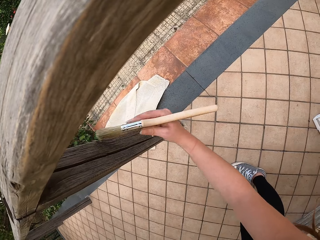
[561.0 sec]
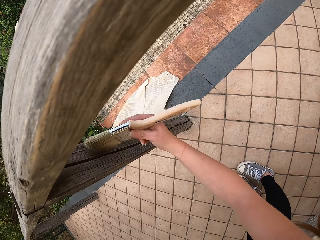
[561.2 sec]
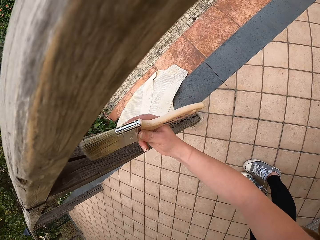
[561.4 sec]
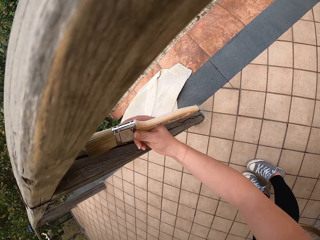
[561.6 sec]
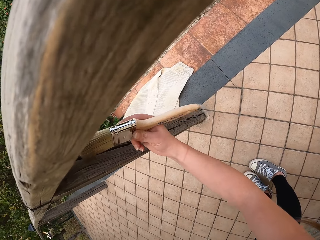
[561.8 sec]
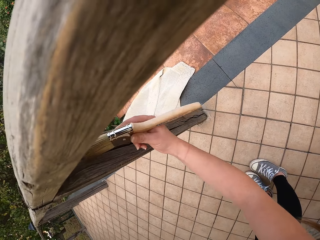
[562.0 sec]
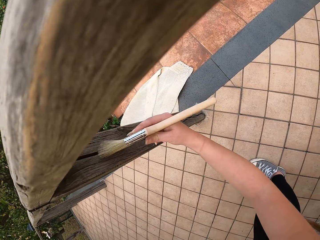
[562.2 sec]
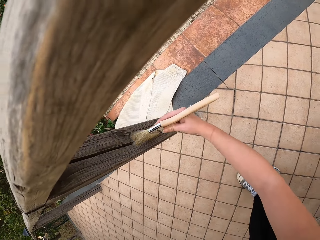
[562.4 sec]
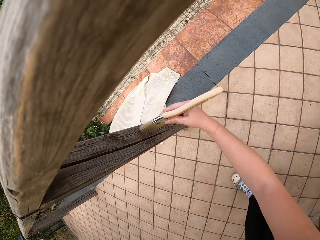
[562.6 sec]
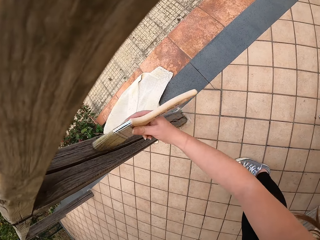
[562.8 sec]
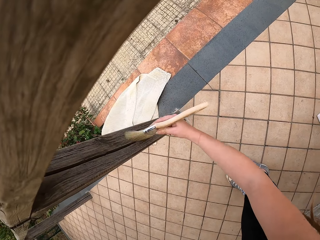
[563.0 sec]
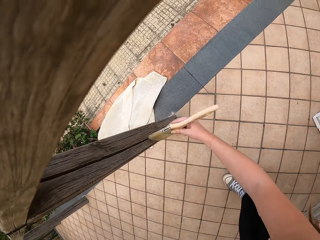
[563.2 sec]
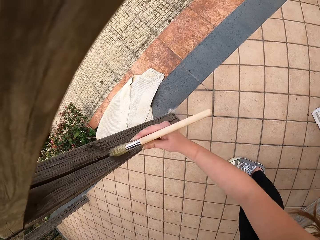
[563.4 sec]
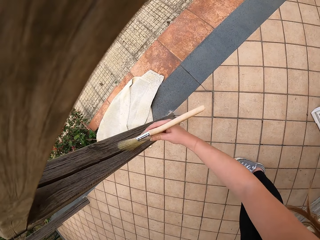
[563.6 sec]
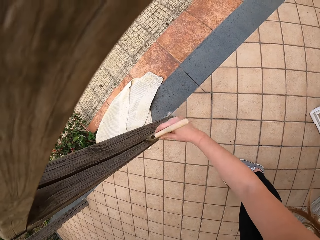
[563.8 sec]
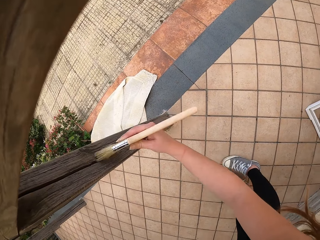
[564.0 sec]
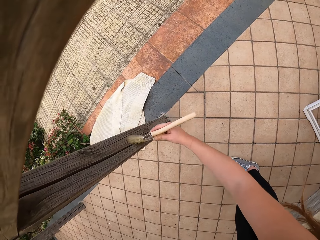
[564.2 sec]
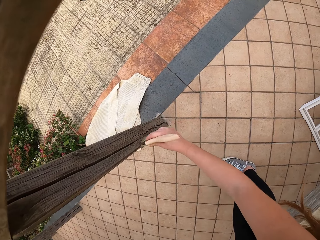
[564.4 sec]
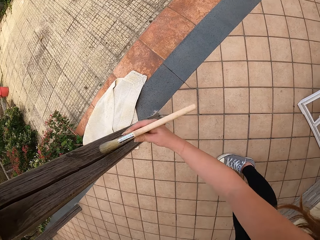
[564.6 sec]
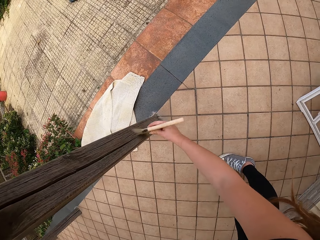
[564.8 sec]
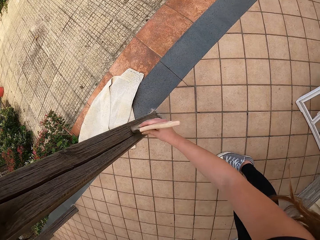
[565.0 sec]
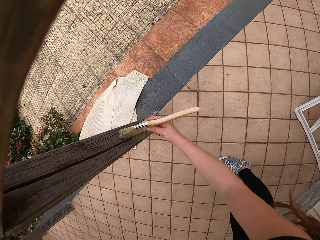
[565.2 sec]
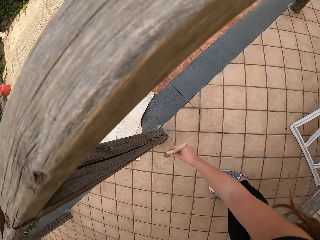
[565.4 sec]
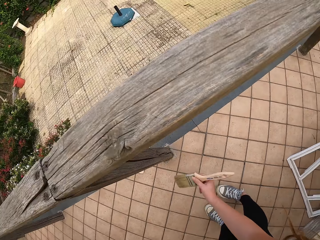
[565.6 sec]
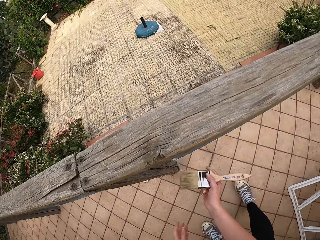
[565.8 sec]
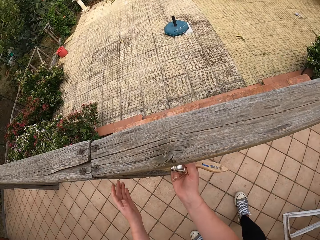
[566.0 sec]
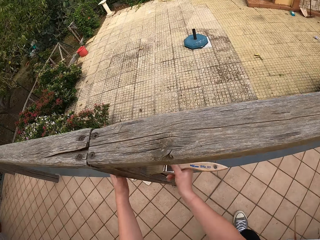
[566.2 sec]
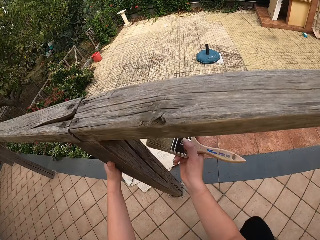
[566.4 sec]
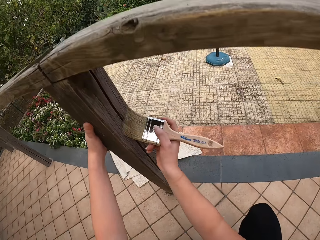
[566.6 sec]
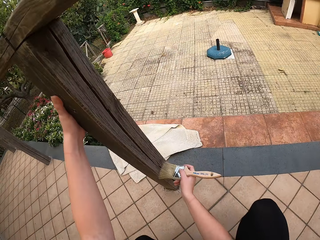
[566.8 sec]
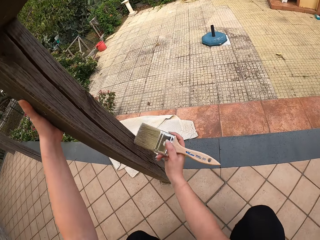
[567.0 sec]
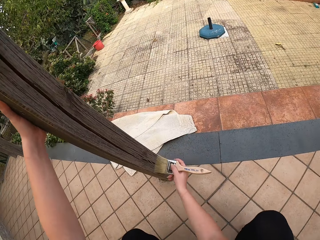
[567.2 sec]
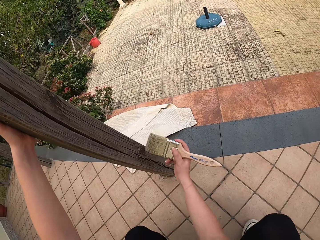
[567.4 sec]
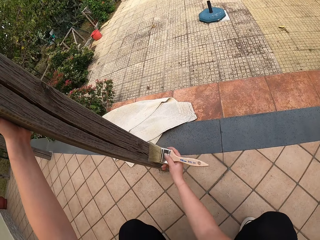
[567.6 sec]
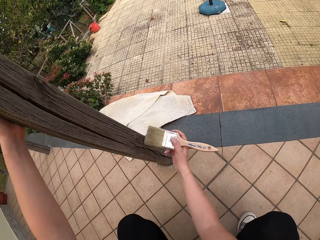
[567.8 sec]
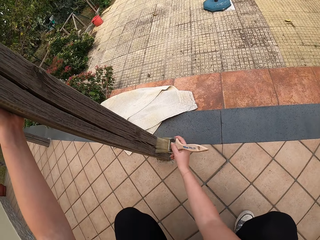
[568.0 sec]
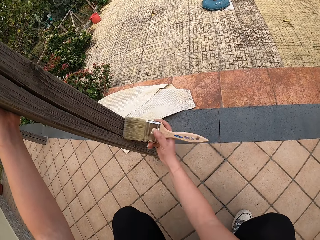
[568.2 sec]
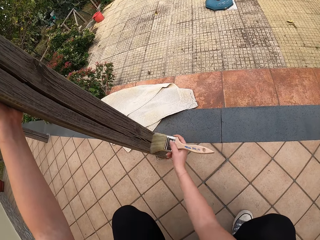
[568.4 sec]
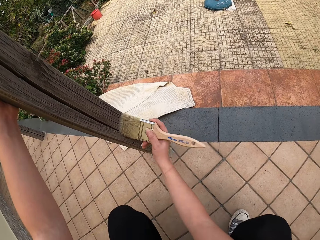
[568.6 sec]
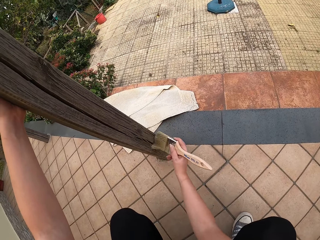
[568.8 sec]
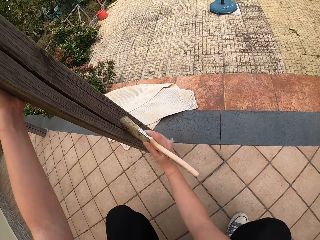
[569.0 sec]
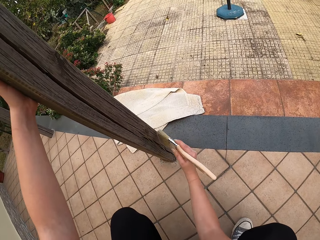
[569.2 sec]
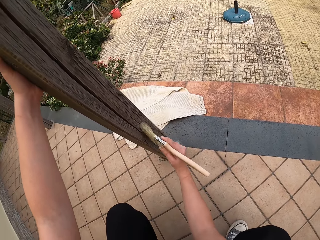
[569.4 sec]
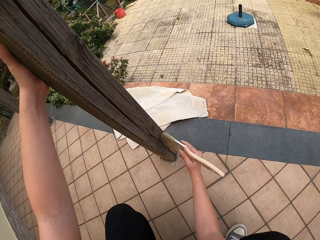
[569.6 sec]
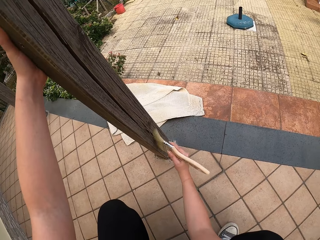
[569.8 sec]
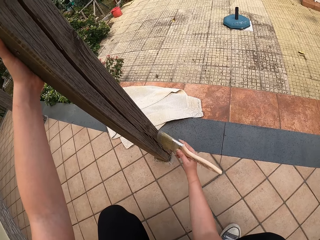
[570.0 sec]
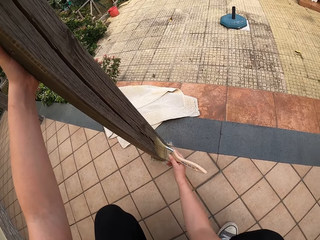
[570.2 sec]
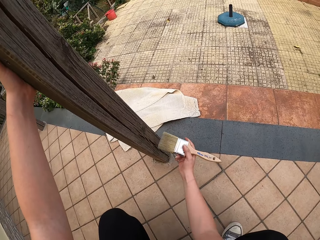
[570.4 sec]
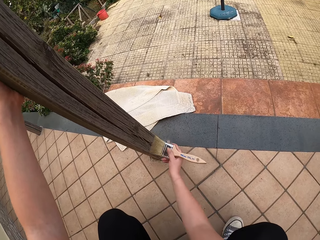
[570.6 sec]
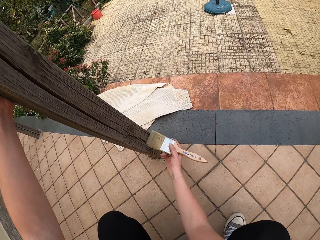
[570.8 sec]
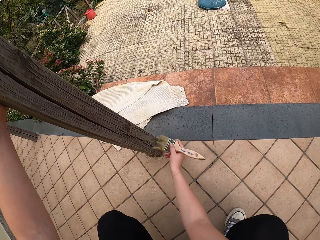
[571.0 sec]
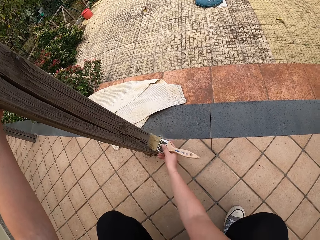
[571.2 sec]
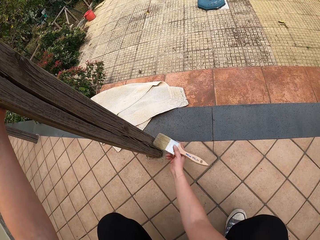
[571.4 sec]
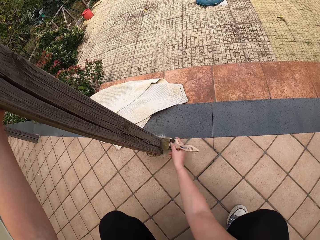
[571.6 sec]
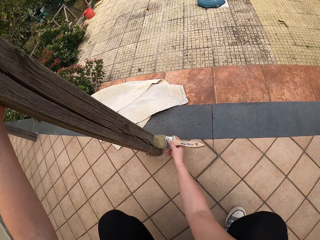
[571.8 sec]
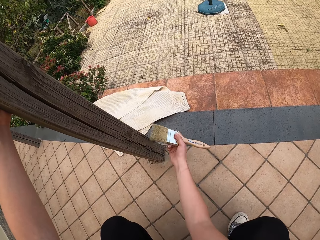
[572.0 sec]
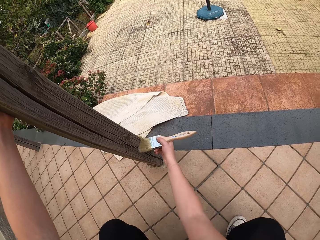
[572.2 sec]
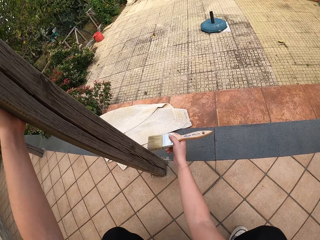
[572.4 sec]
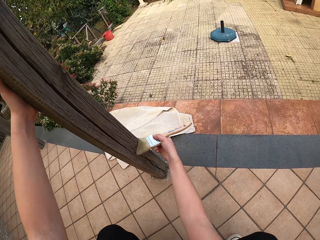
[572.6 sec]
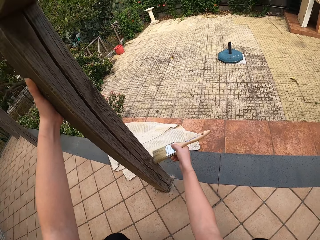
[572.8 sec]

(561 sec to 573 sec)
The camera wearer holds the split rail fence. They squat along the split rail fence and dust the split rail fence.

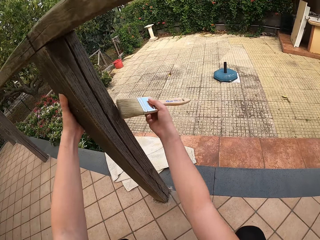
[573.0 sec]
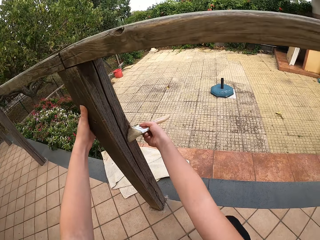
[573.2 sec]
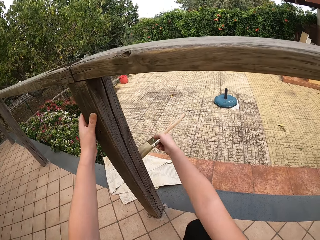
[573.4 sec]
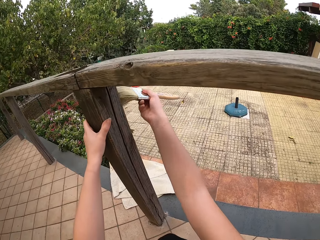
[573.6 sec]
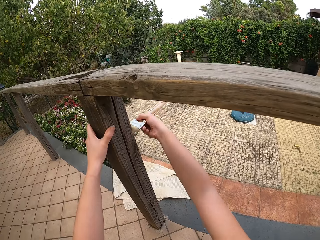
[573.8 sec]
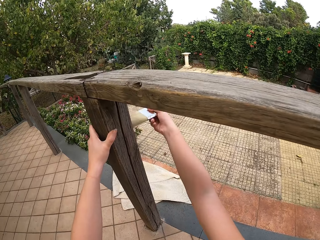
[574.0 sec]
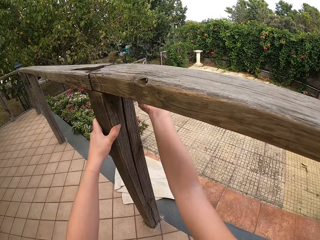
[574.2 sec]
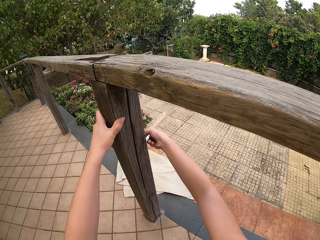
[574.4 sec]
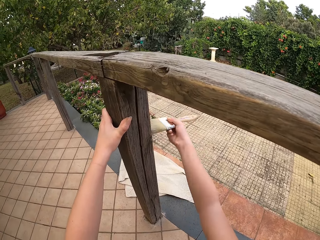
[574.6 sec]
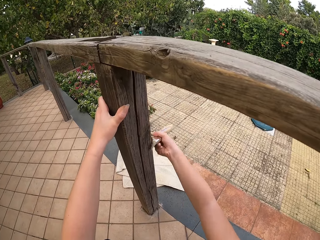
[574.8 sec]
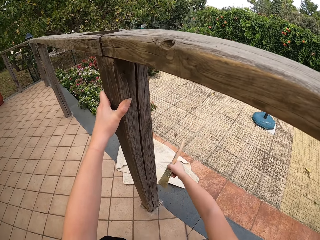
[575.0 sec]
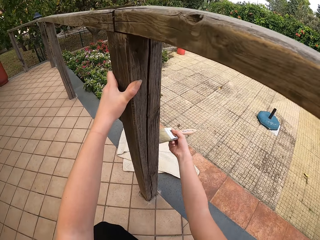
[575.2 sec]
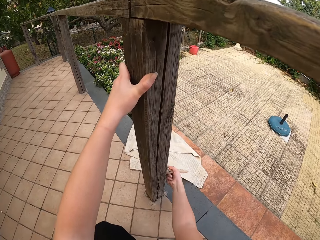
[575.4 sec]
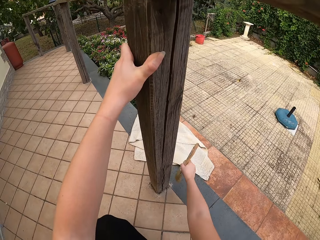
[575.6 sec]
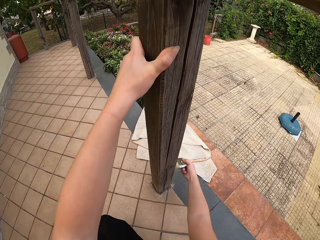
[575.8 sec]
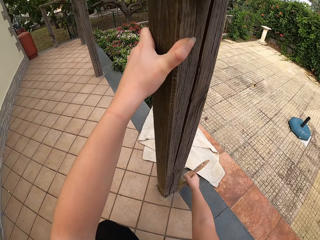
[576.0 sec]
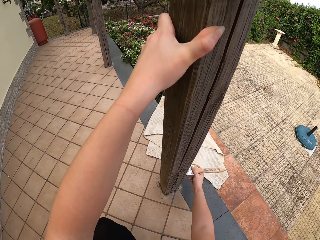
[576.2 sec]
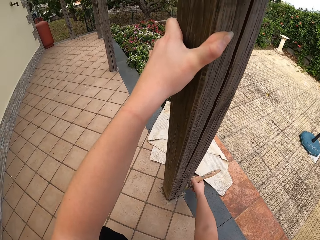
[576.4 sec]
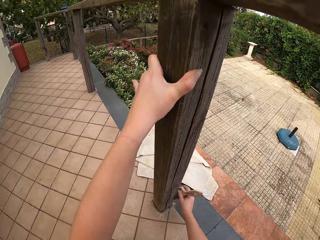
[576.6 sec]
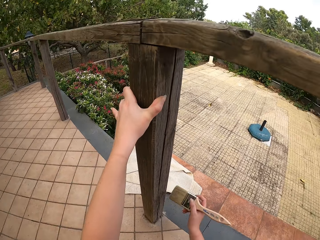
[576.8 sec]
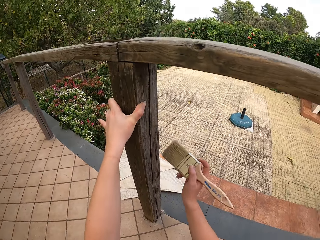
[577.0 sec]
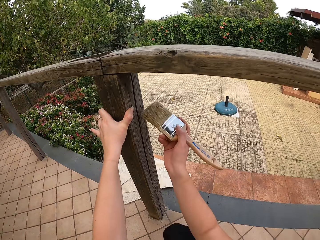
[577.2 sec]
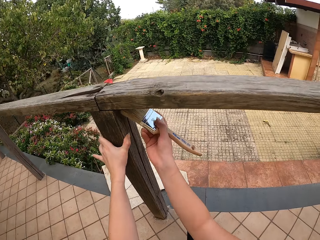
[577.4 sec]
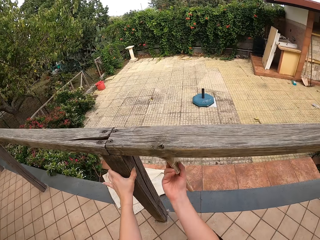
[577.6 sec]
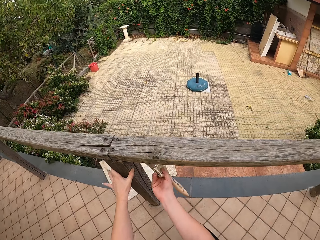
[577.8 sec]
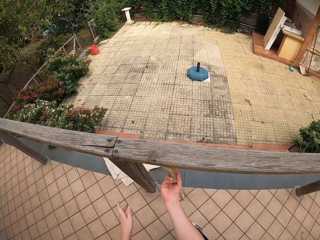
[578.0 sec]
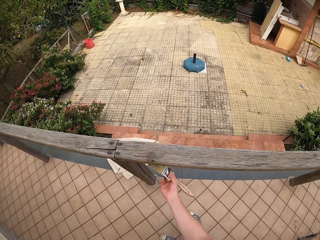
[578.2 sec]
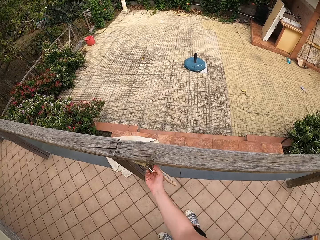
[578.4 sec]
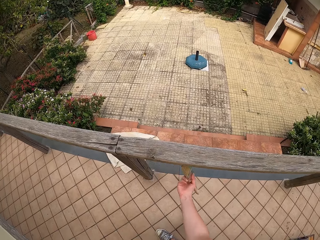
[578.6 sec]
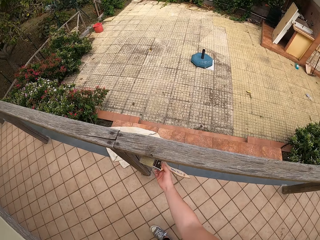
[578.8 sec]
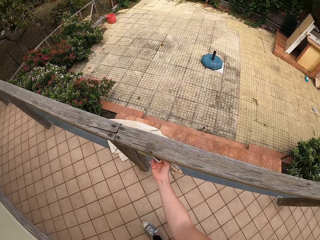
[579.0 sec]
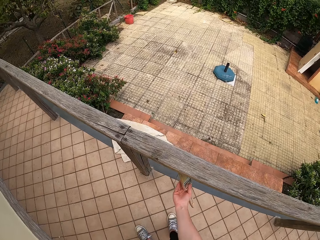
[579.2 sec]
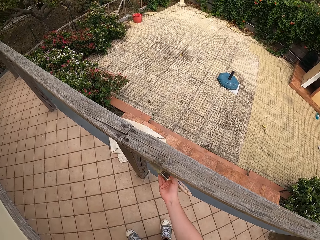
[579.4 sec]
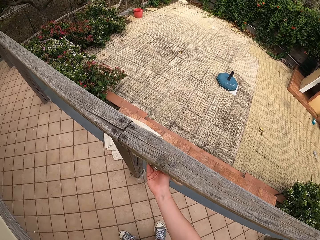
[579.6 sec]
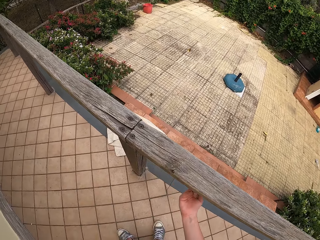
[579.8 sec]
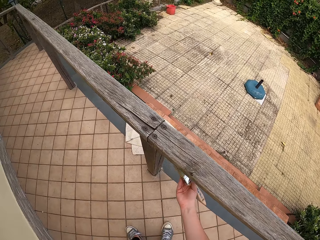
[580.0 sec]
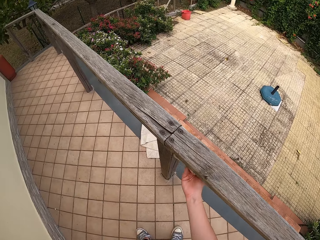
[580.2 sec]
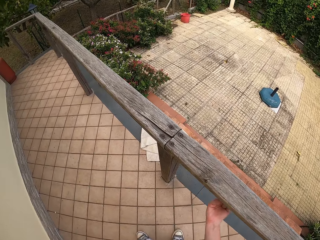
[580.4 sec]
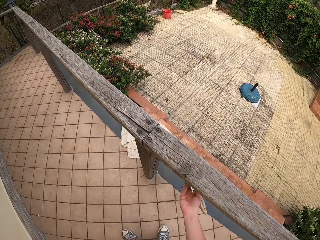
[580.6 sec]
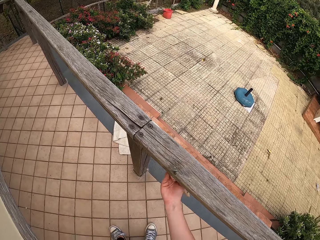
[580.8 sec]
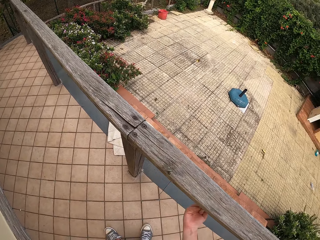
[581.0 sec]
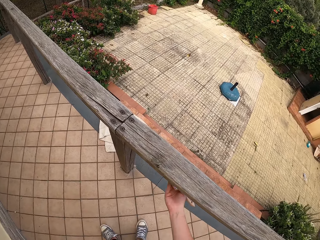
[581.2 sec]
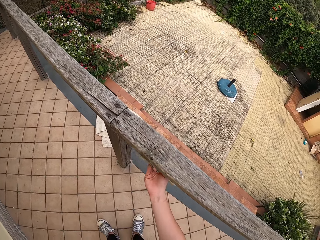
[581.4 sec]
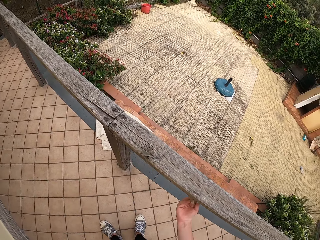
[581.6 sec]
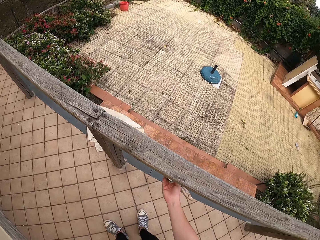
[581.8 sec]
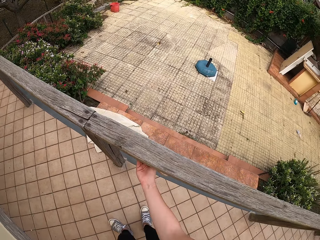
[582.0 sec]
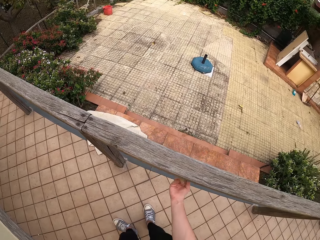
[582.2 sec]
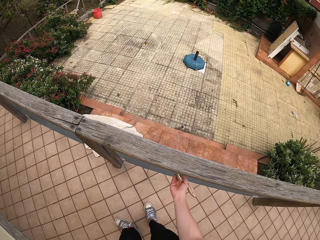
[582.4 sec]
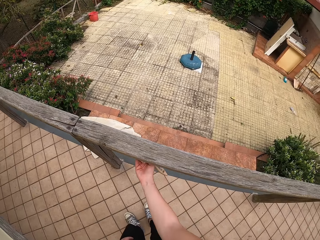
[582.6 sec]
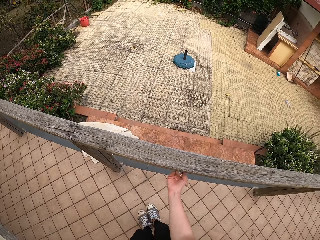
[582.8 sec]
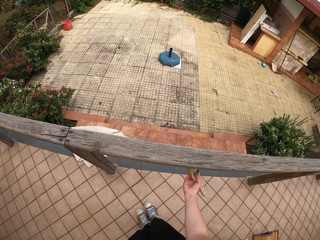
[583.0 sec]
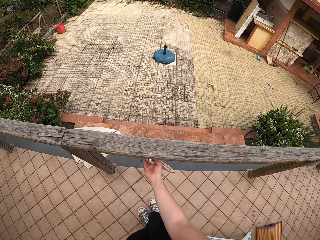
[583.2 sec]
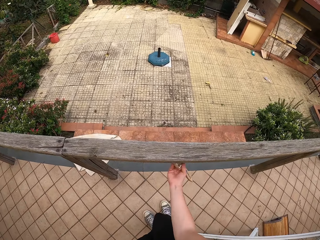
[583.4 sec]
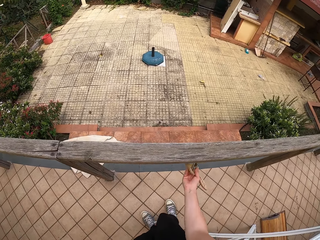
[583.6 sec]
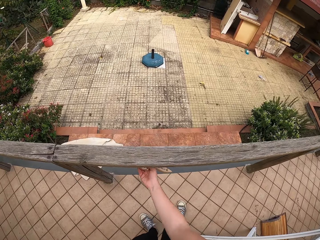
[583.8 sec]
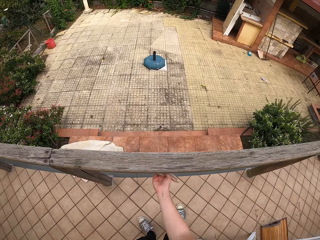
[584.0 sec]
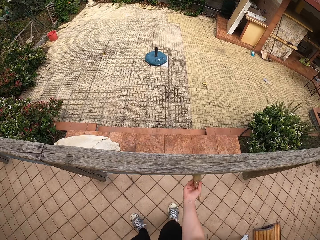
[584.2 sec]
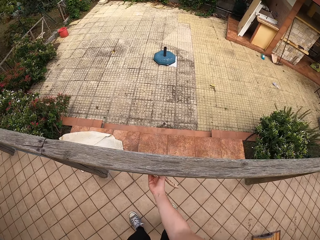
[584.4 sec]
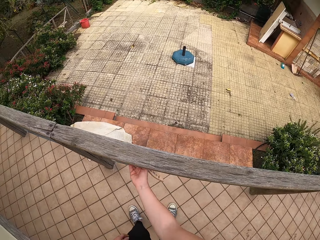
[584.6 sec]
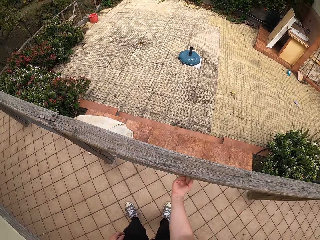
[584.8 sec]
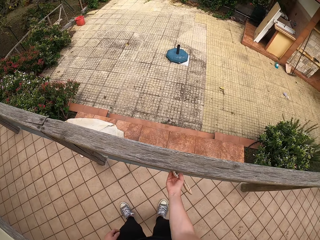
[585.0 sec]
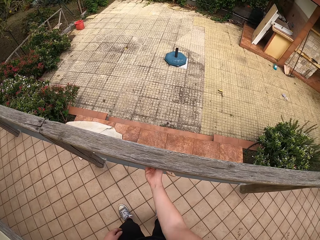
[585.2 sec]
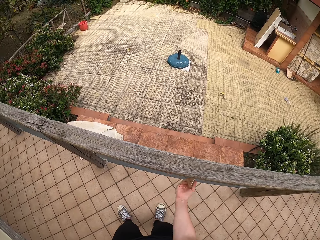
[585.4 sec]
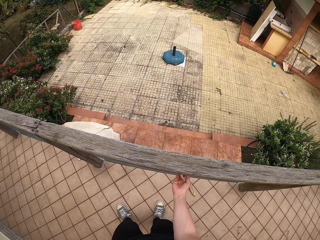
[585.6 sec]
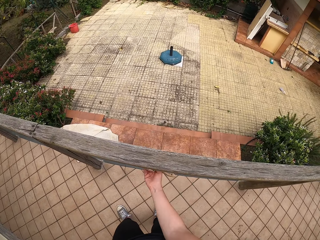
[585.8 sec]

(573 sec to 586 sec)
The camera wearer brushes the top of the rail. They stand up along the split rail fence. They move to the right a bit.
